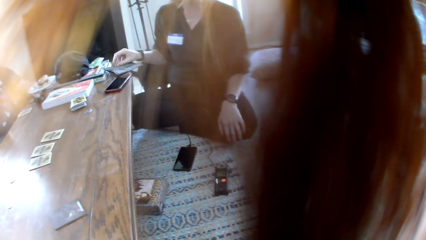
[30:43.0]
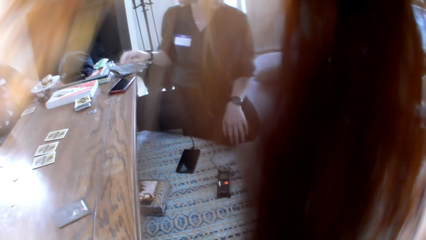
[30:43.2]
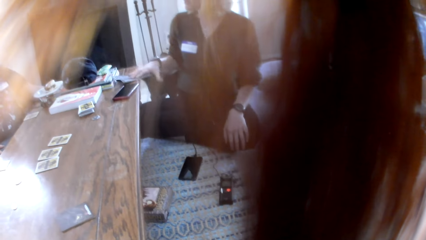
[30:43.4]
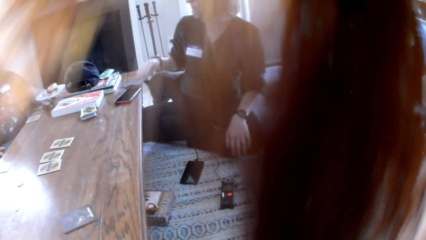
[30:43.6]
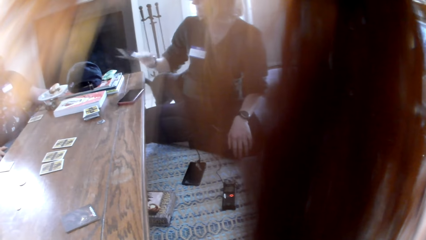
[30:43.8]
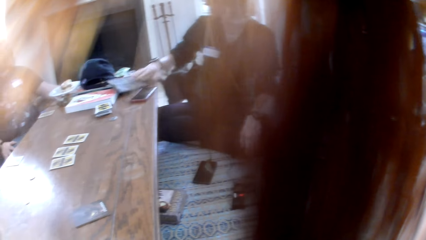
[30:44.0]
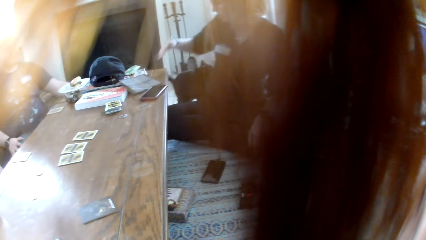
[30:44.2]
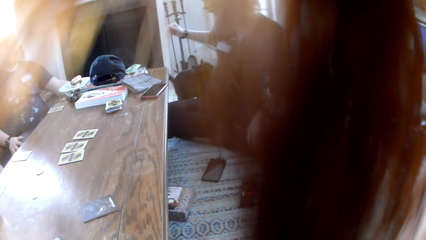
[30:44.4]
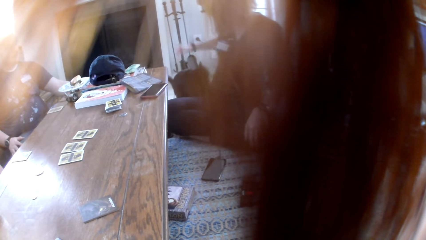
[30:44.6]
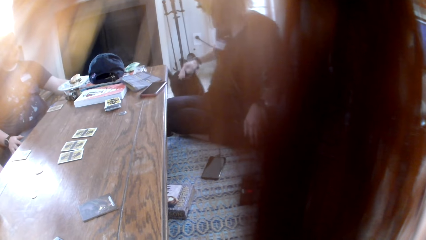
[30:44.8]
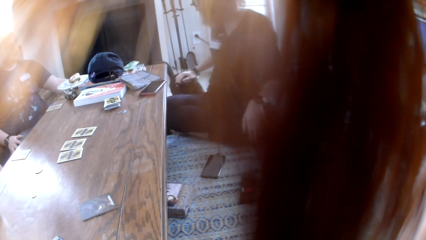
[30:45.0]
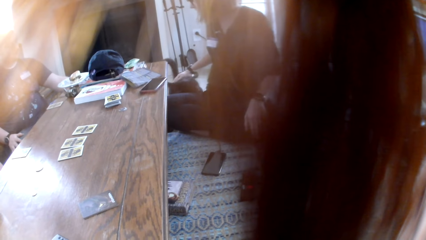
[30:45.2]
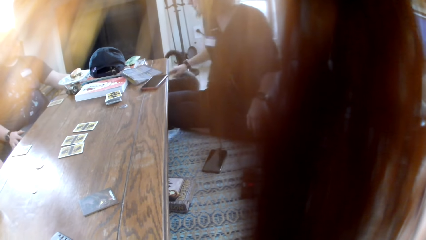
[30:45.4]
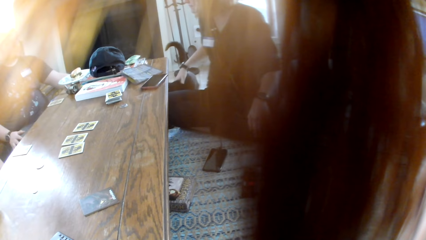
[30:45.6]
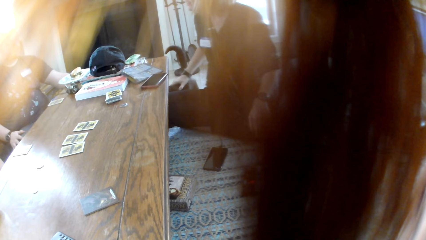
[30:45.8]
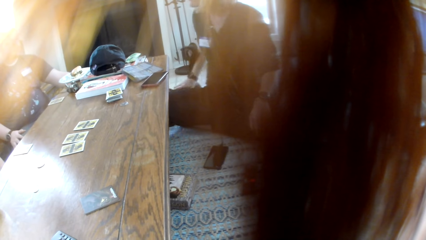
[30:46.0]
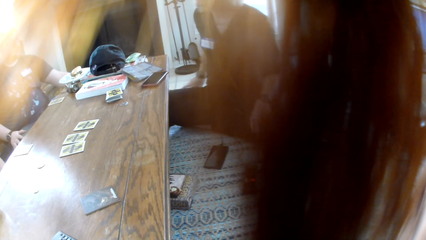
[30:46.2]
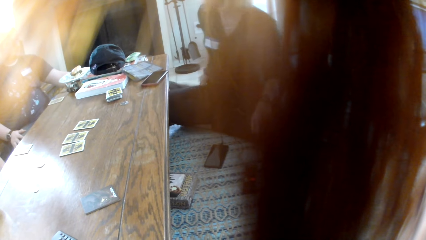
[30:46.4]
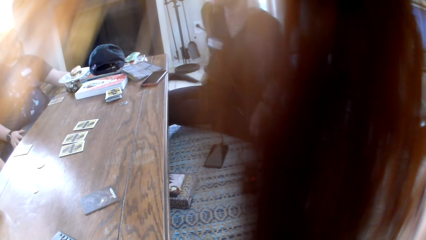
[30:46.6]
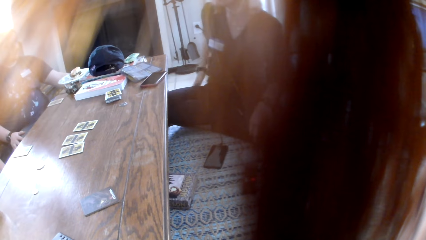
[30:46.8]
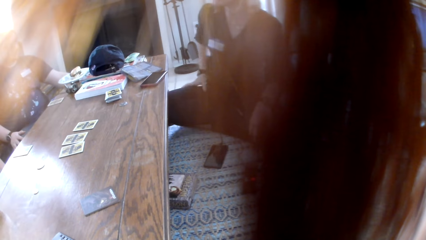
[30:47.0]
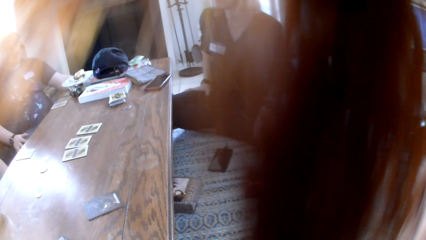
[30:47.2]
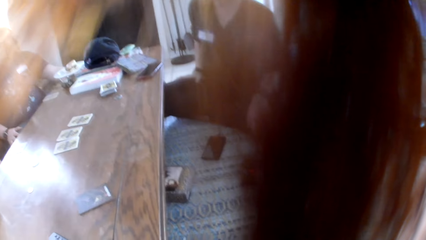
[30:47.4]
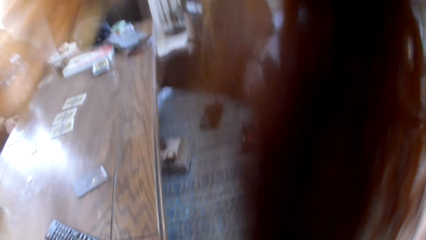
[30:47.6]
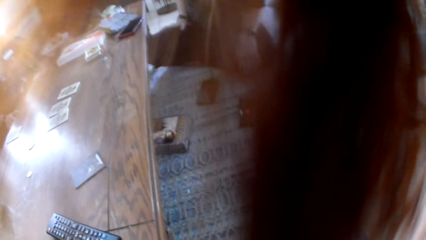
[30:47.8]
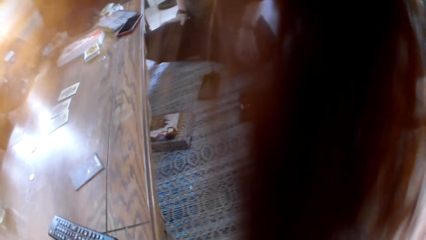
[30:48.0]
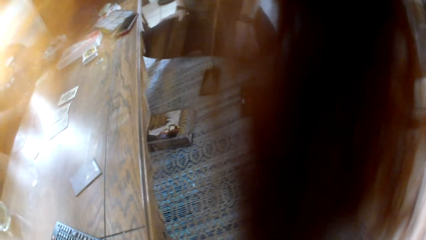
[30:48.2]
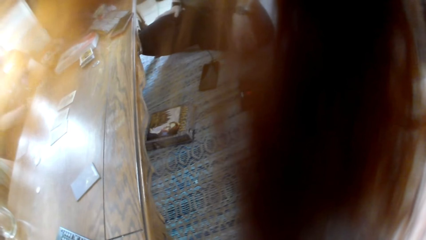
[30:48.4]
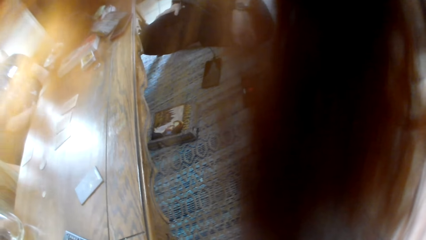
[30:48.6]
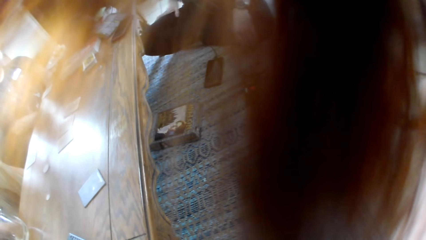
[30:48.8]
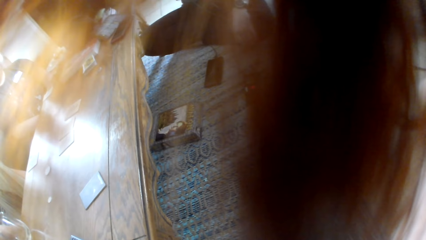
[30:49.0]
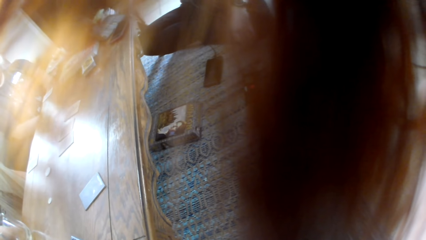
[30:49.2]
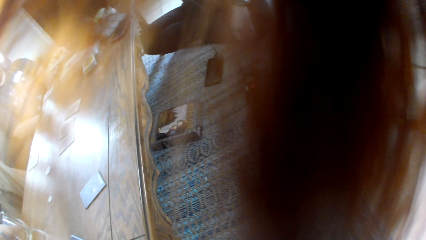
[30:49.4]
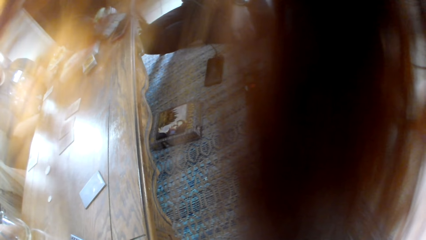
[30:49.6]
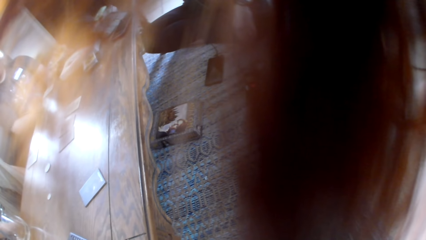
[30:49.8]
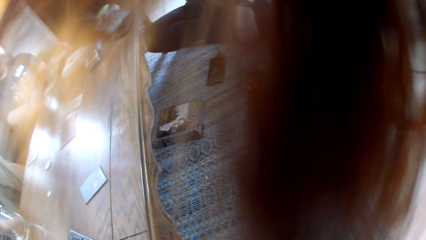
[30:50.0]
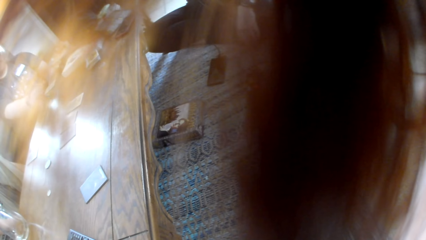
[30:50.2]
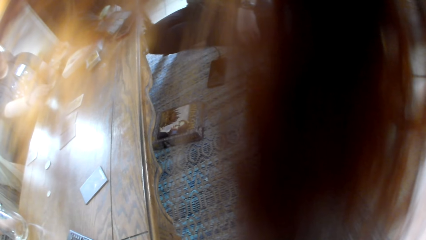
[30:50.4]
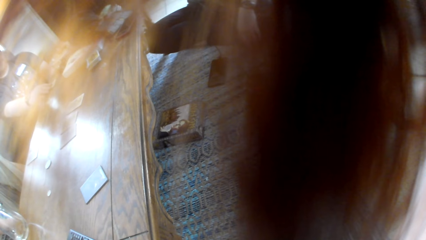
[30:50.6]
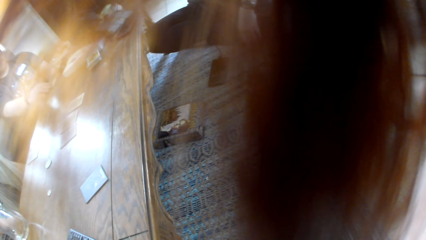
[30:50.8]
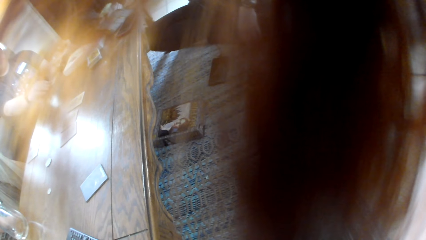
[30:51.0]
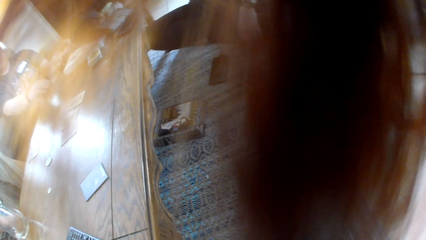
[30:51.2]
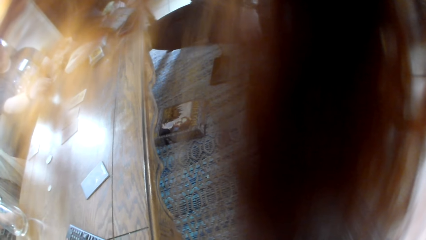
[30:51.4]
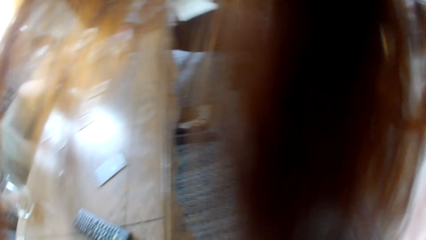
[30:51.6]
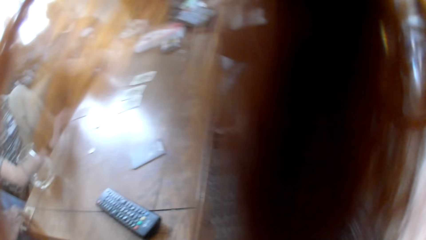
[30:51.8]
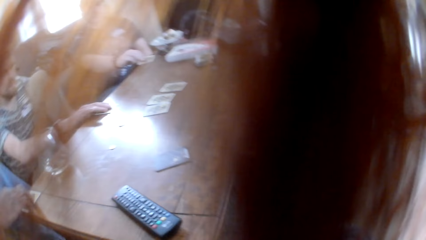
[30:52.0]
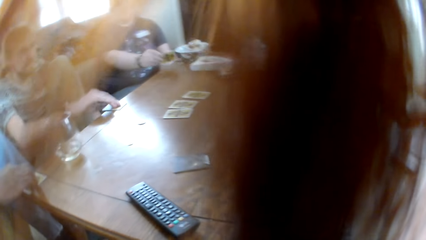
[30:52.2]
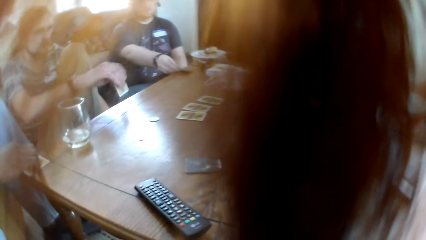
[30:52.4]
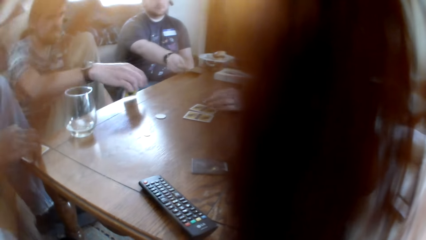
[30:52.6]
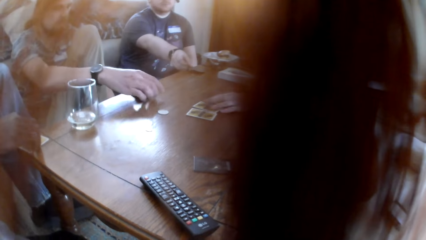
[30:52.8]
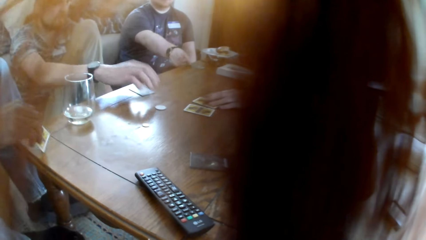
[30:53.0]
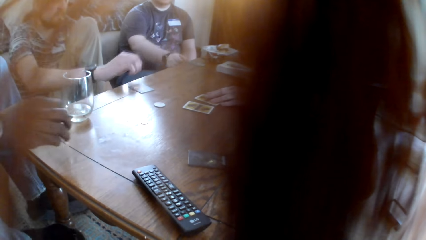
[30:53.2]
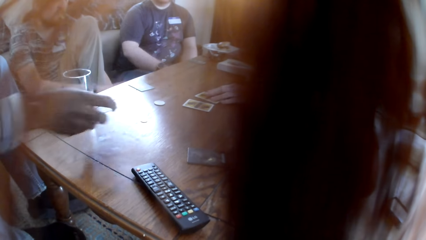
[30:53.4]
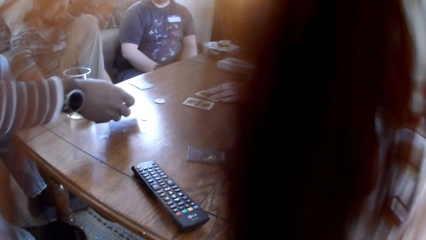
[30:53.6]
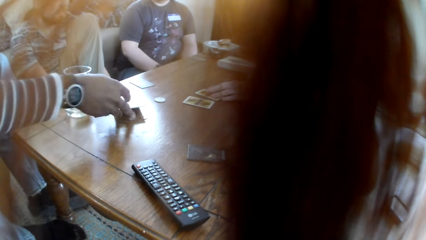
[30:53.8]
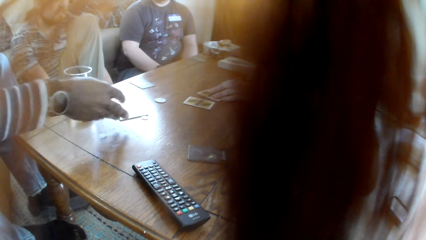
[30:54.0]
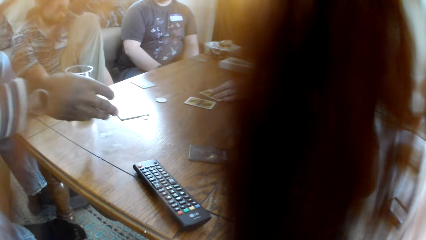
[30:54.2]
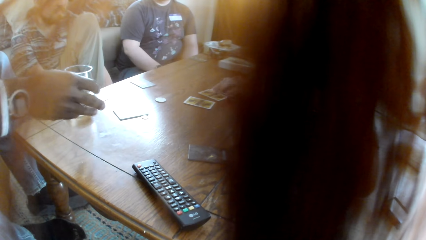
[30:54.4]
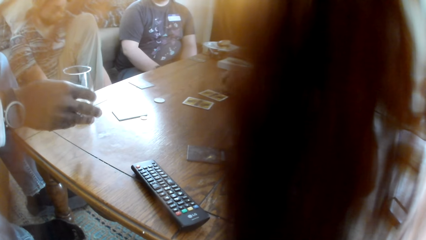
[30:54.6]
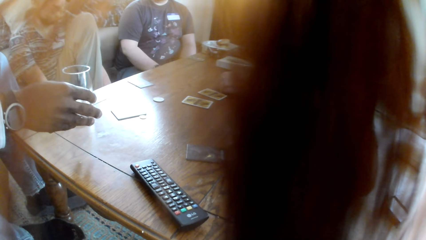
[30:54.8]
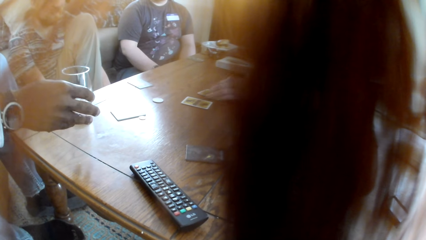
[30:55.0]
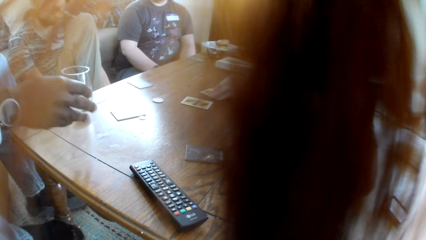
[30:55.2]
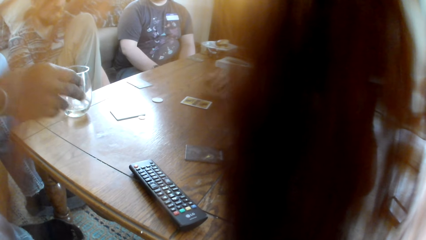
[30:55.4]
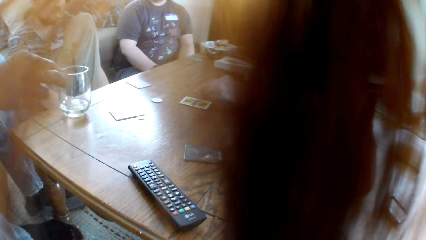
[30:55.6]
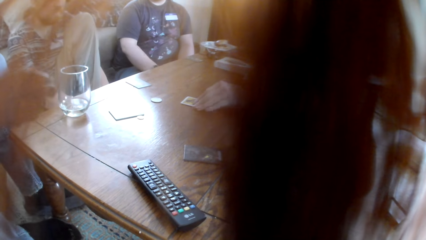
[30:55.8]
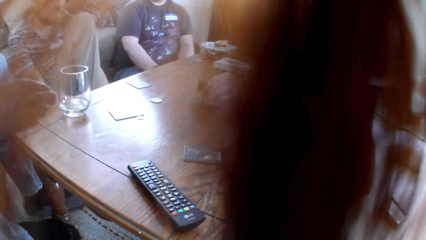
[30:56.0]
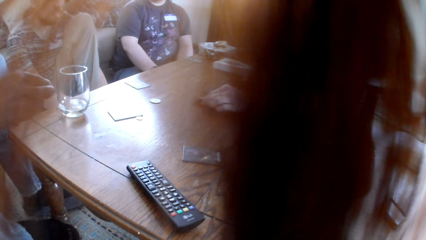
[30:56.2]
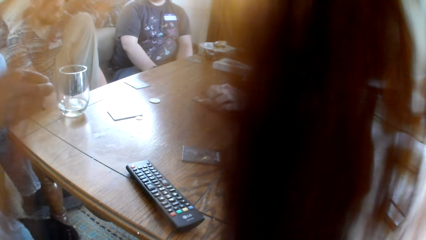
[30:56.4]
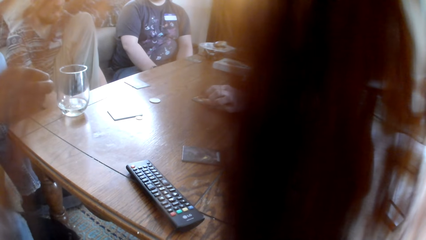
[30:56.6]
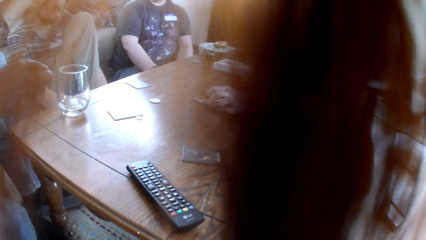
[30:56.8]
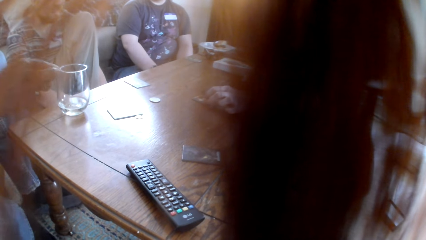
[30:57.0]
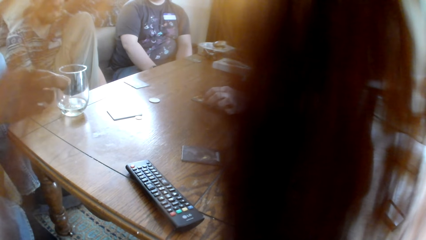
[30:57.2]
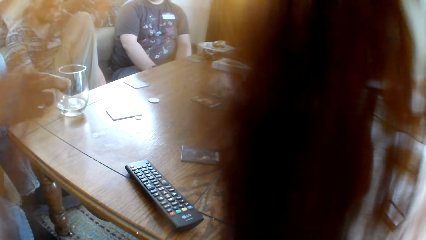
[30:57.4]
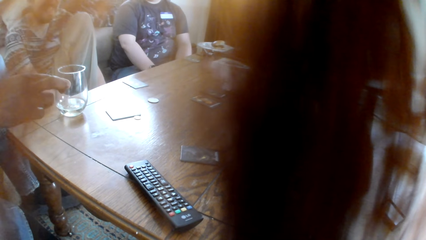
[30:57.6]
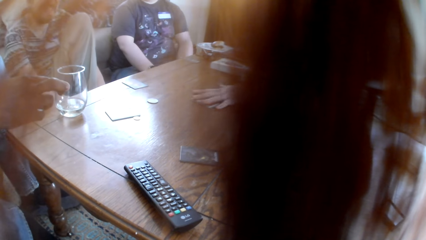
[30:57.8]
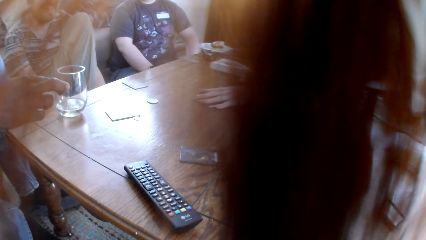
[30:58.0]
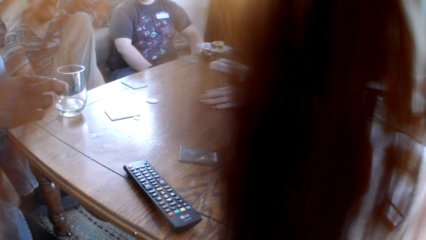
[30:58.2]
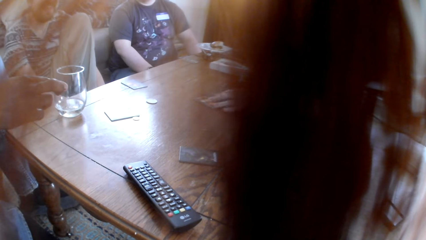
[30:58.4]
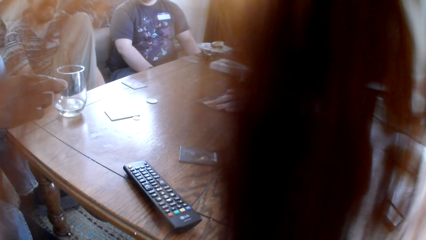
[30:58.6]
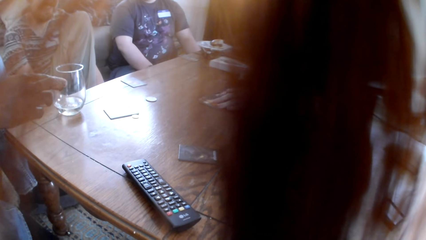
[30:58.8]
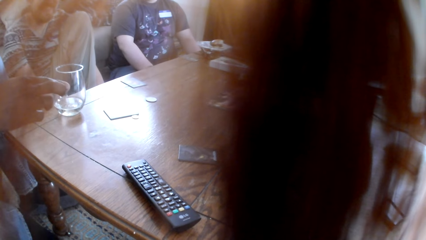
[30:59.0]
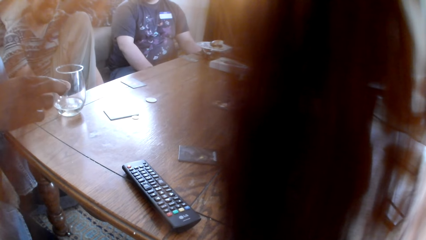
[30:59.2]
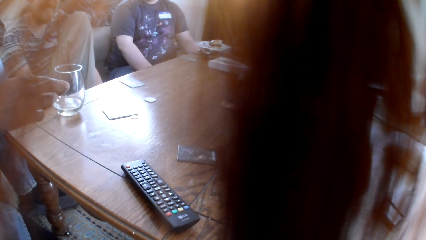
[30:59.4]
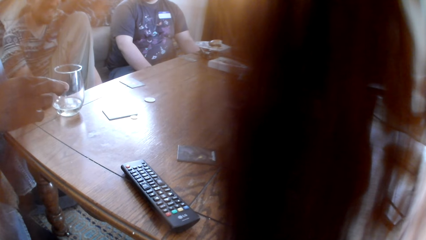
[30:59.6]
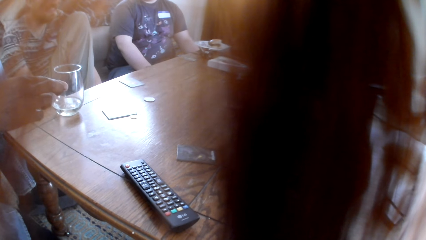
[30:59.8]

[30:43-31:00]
A lady puts the piece of paper on the table. A woman drops the book on the table, plays with the cart, and converses with a man. Another man puts the board game card on the table. A third man puts the board game card on the table. The woman takes the cards. The lady touches the board game card with her left hand.
